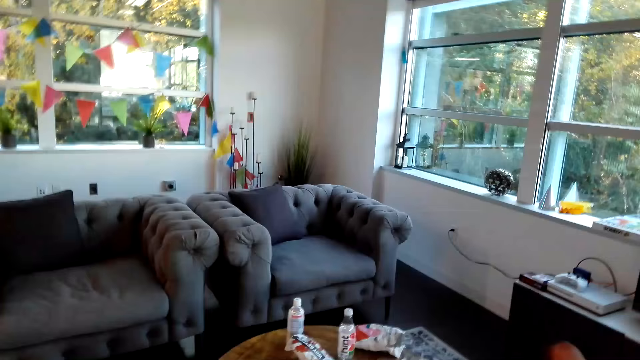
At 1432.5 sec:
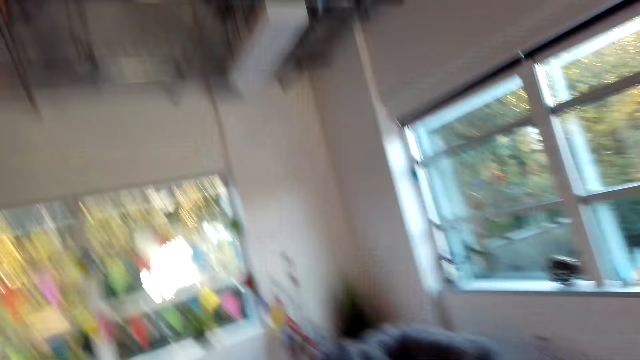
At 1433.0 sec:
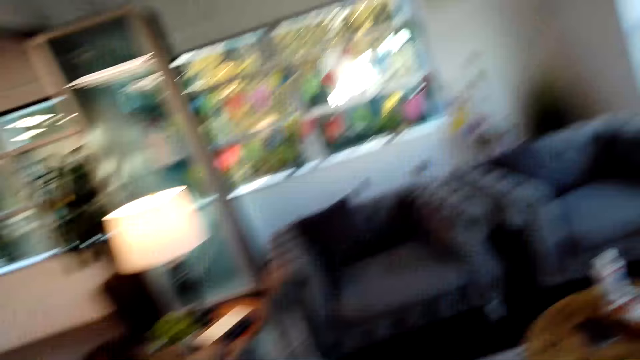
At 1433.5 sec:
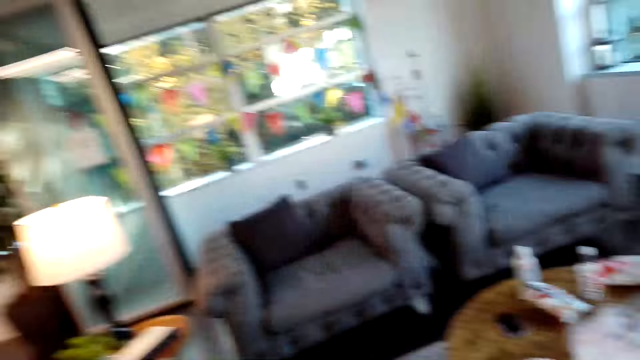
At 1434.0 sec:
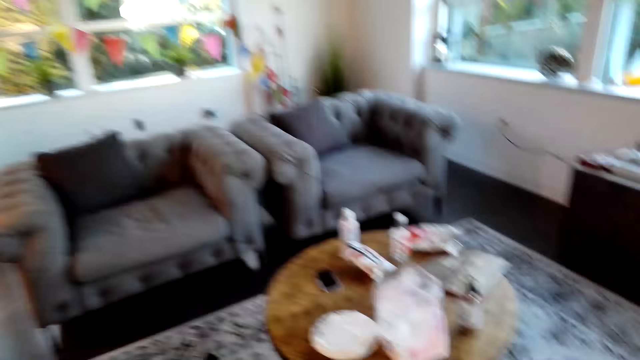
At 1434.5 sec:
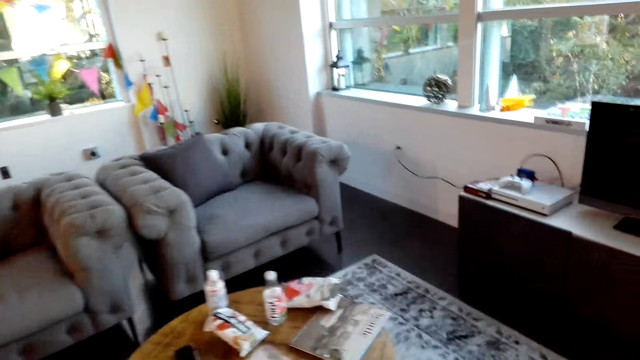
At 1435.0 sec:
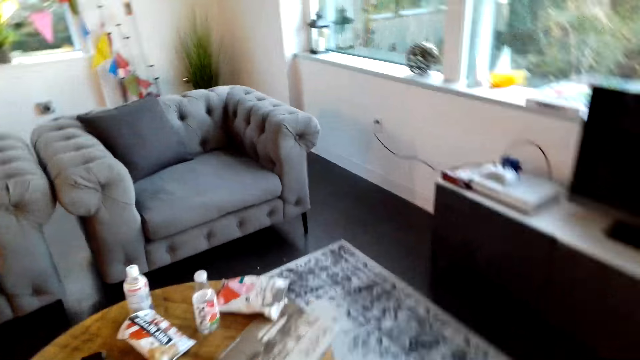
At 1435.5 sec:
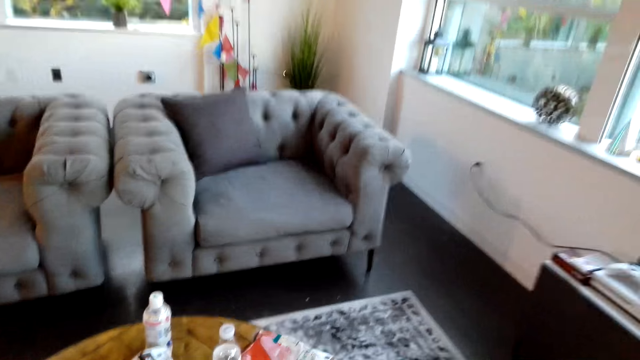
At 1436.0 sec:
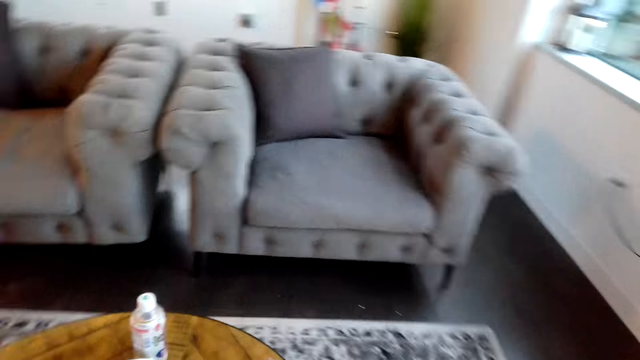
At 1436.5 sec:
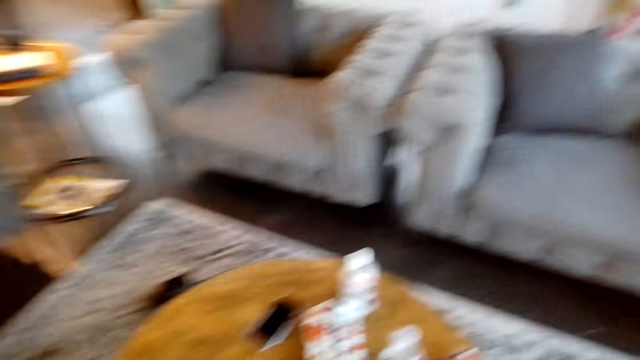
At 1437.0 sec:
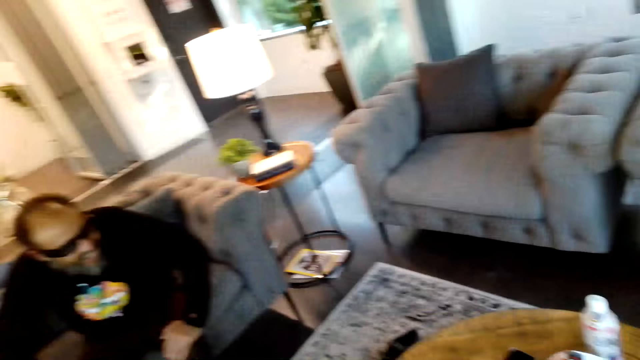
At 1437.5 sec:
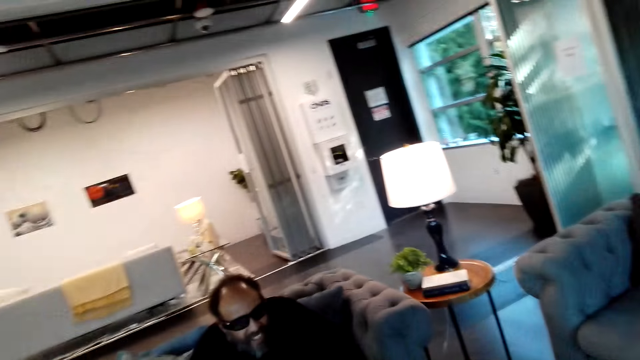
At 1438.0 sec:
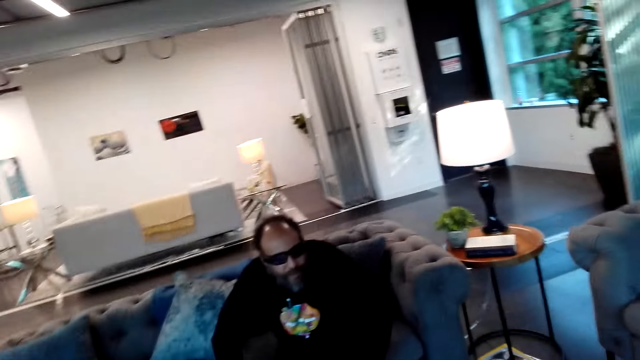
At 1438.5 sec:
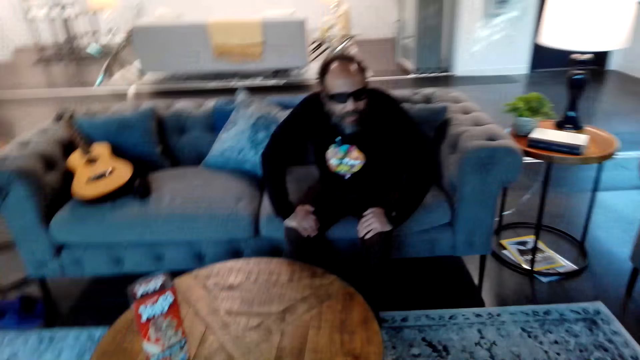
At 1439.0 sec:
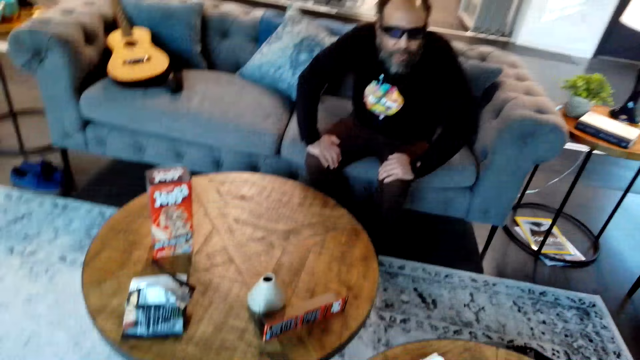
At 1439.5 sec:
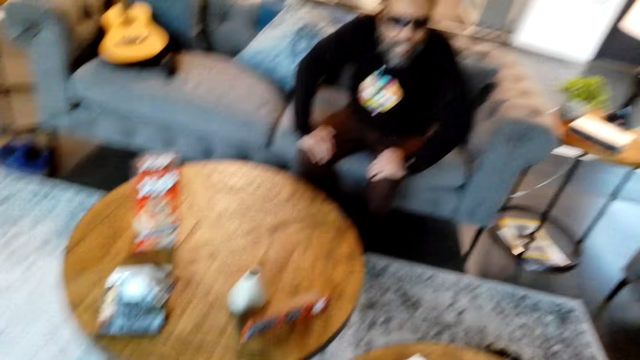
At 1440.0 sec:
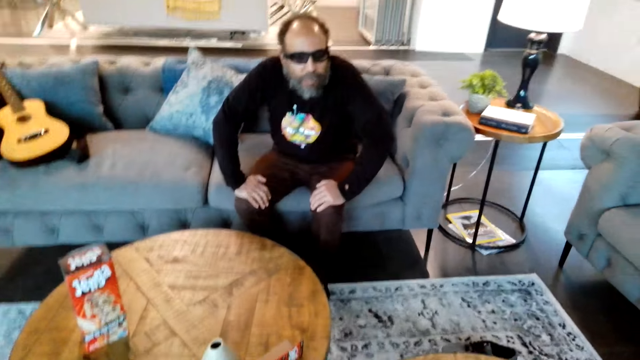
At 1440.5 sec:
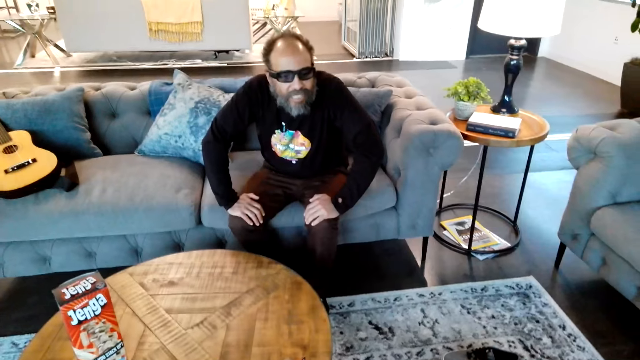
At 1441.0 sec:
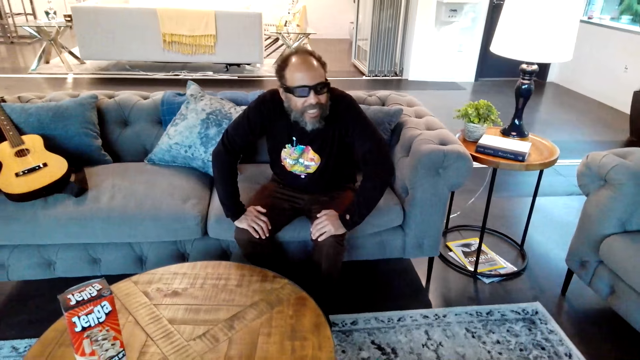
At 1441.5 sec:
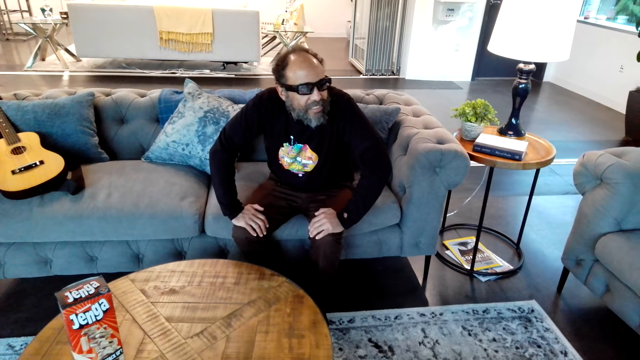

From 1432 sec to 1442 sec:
The camera wearer looks around and walks around. A man sits close to the camera wearer. The camera wearer looks around.

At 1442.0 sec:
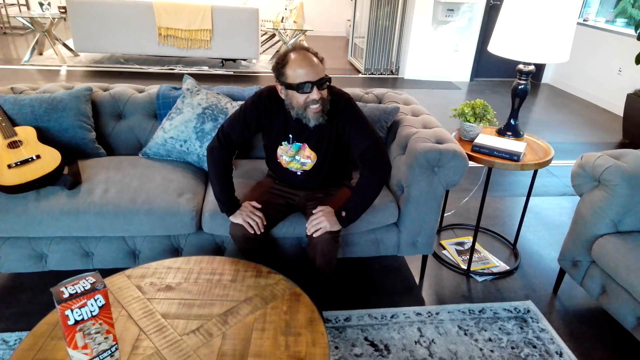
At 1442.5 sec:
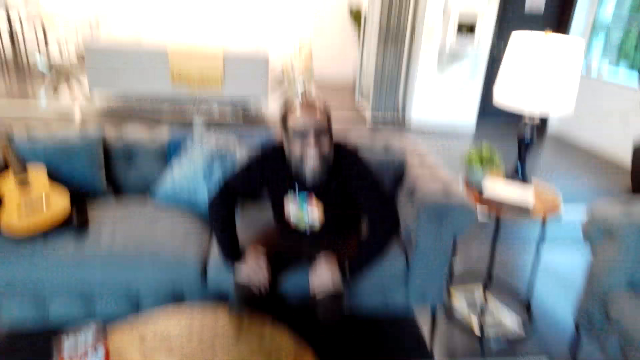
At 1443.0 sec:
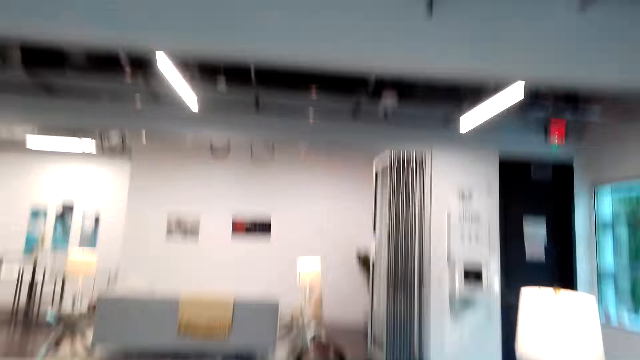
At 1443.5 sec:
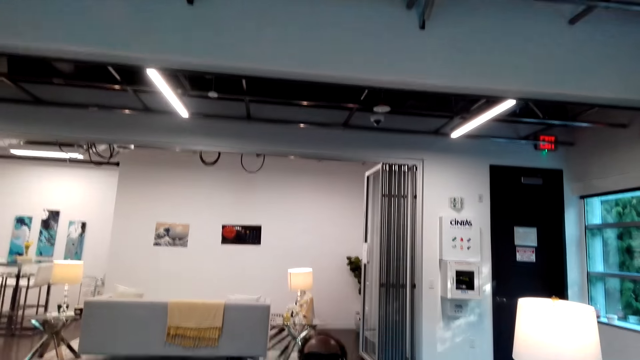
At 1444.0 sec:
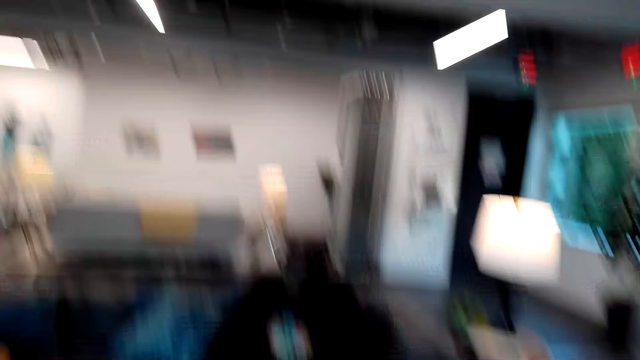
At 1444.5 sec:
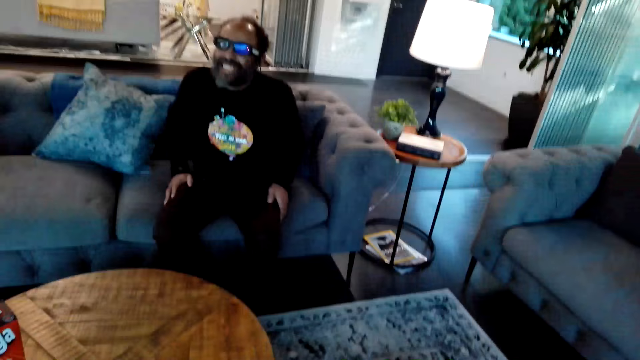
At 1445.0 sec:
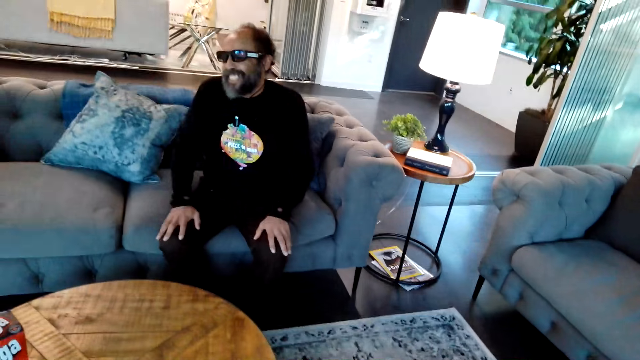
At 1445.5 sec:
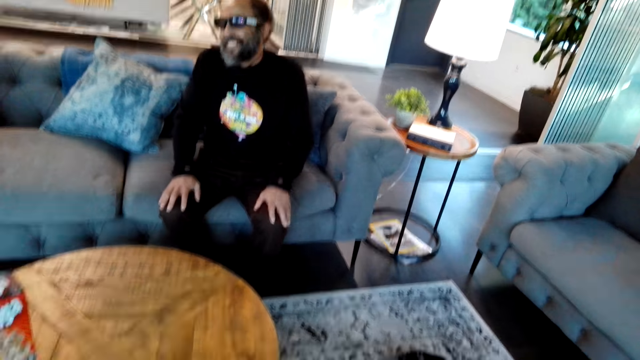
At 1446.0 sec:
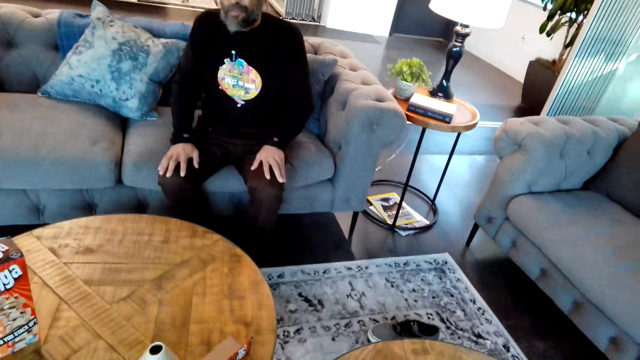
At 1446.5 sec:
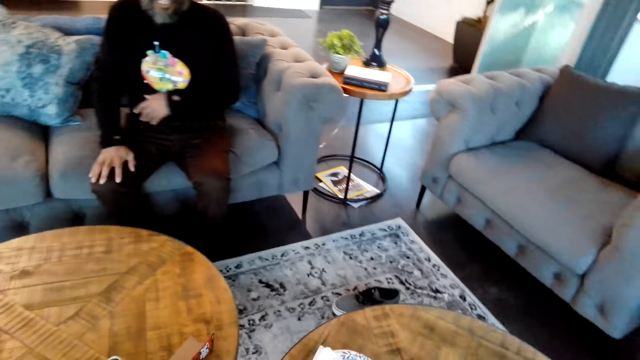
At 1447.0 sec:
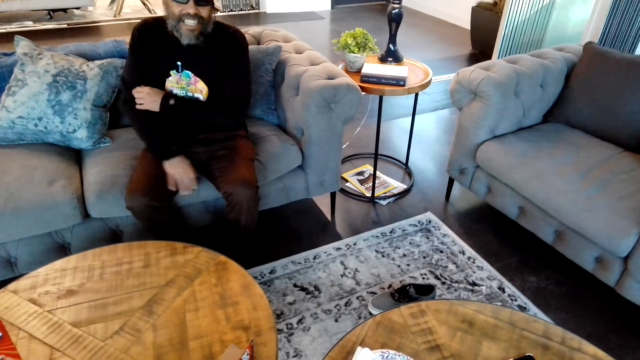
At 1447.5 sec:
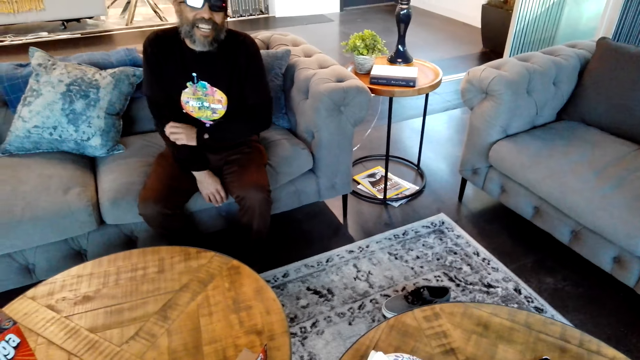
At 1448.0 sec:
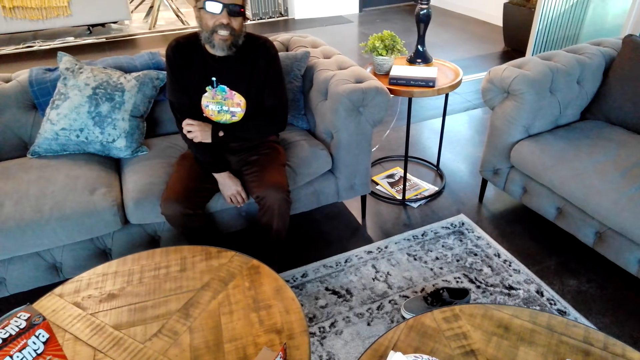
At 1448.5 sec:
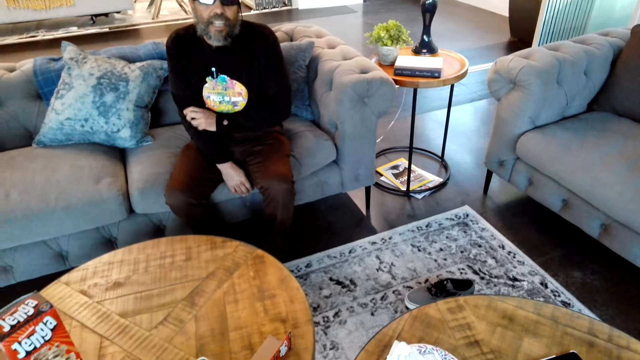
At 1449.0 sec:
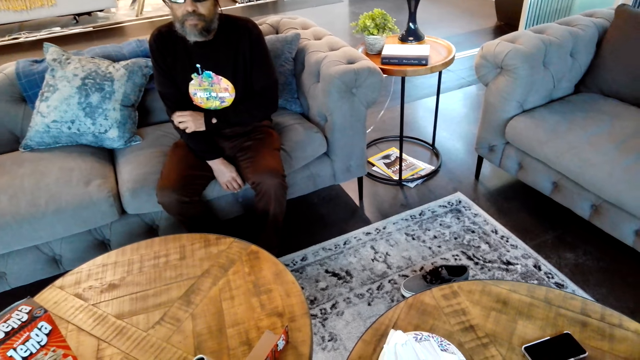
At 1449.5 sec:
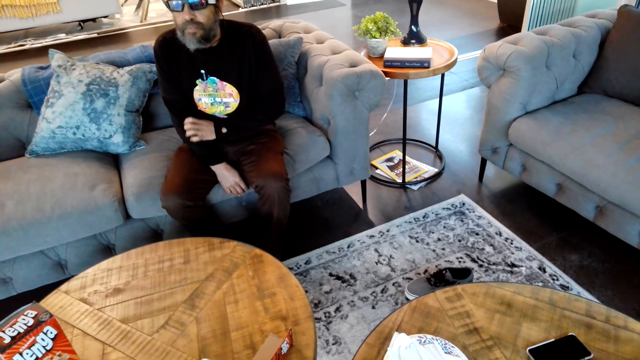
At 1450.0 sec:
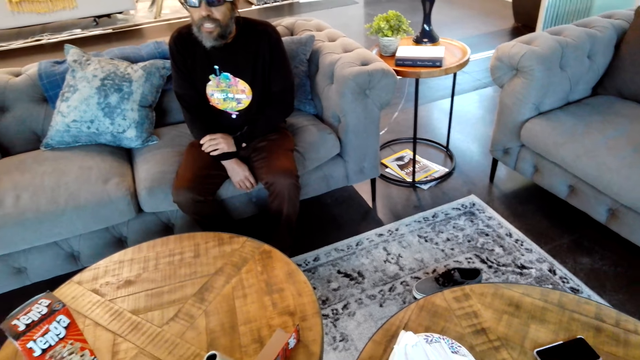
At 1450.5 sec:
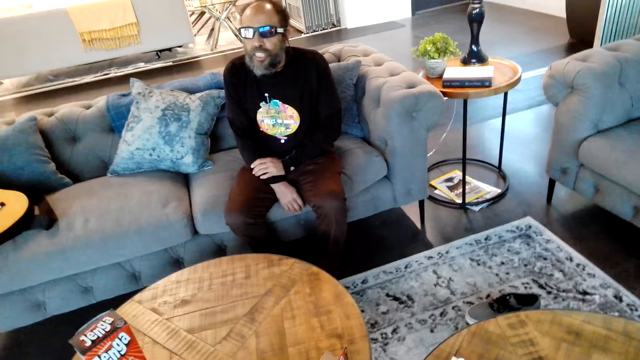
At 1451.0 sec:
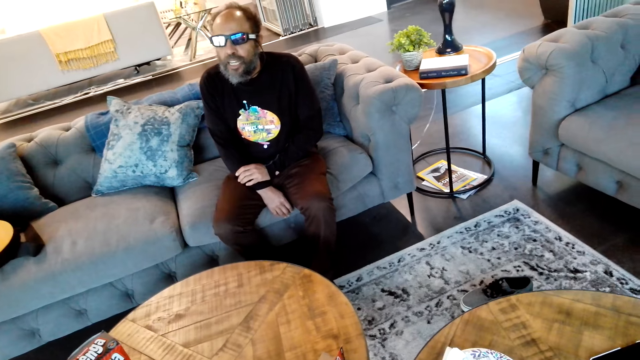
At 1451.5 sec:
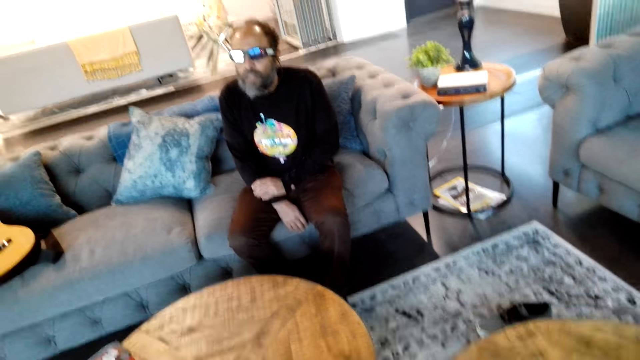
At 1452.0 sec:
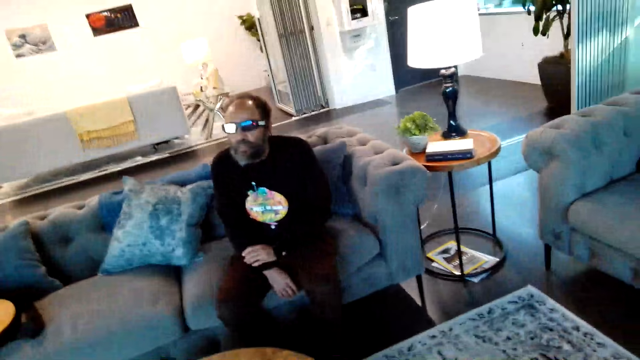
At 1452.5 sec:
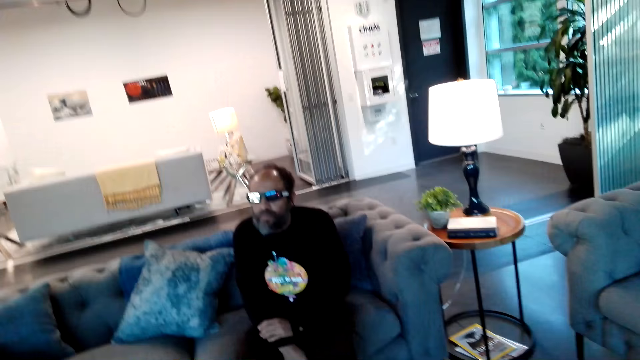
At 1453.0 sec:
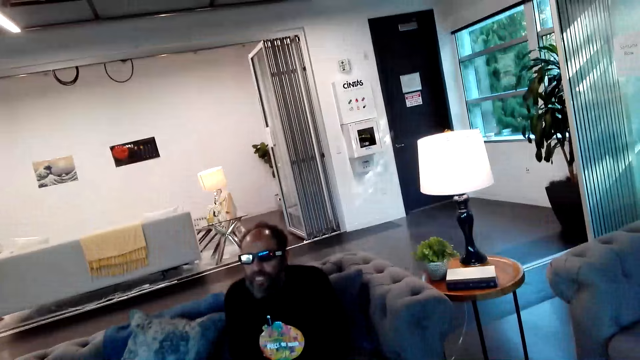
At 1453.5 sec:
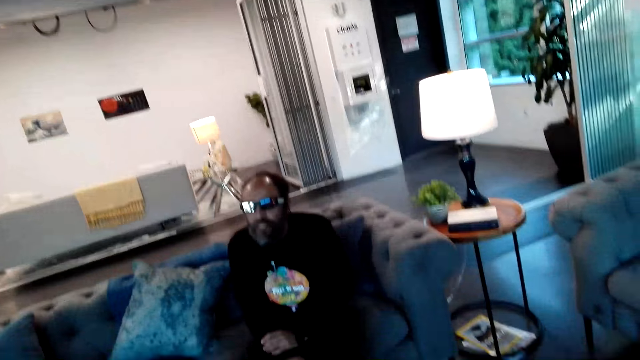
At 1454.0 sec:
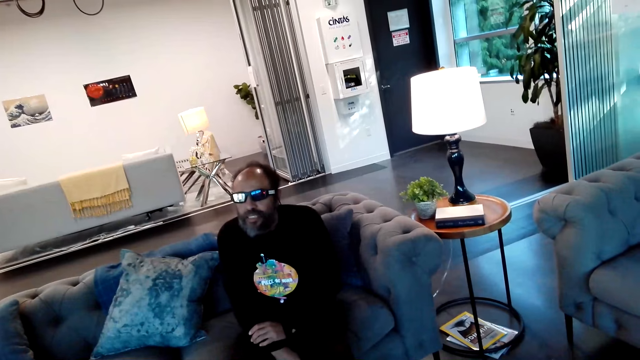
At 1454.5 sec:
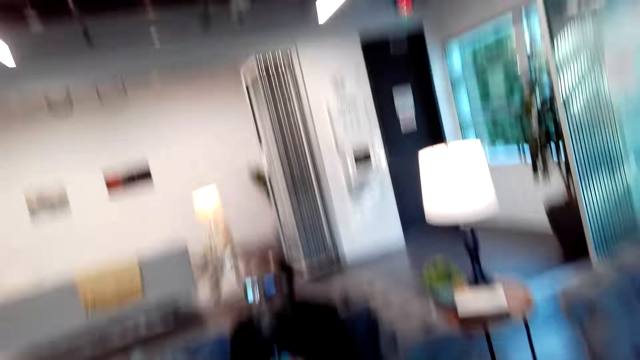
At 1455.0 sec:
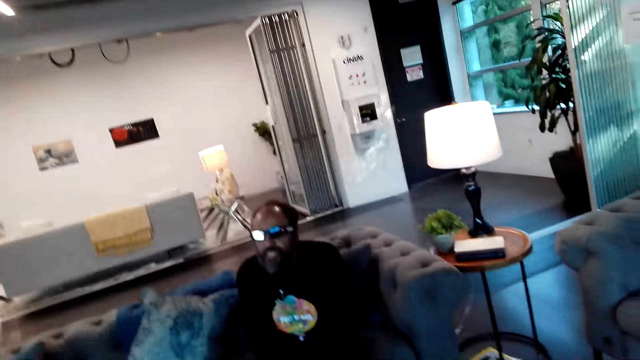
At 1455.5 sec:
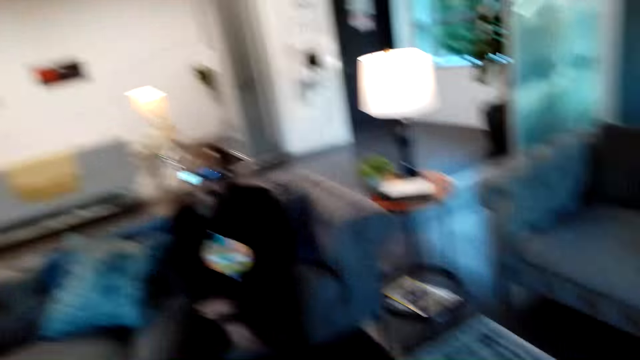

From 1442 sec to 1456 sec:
A man sits close to the camera wearer. The man moves hands and scratches the hand.
